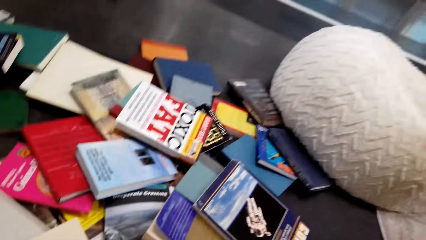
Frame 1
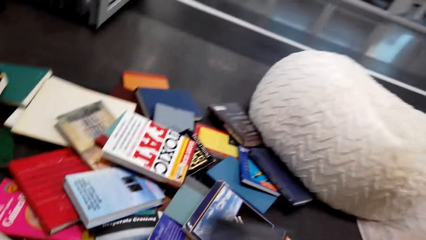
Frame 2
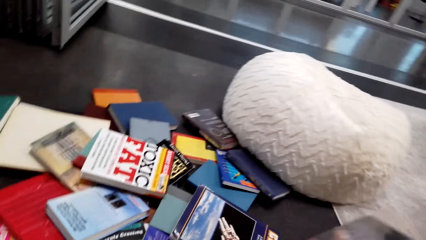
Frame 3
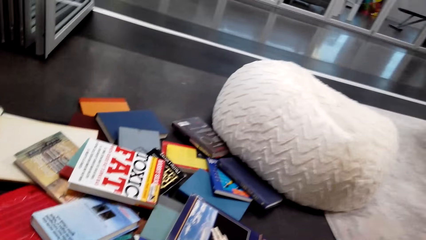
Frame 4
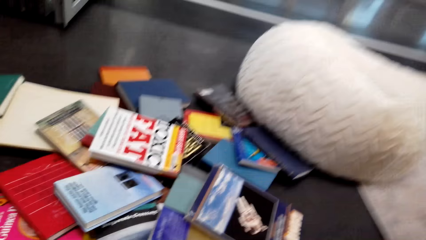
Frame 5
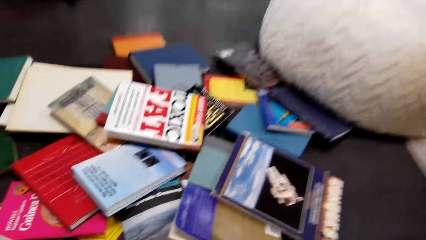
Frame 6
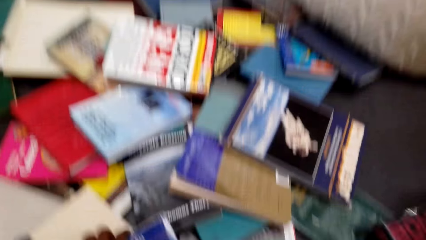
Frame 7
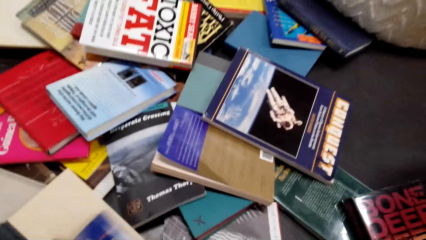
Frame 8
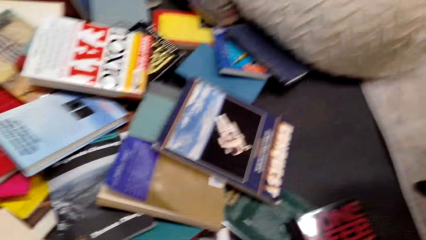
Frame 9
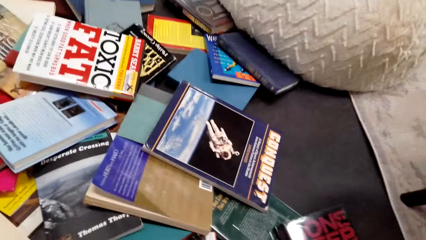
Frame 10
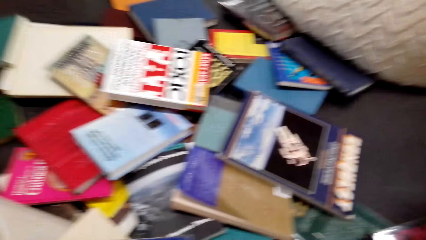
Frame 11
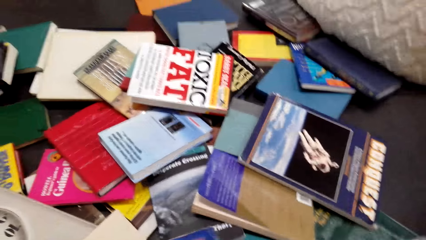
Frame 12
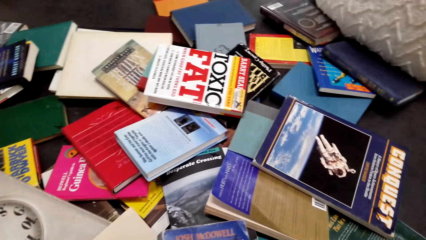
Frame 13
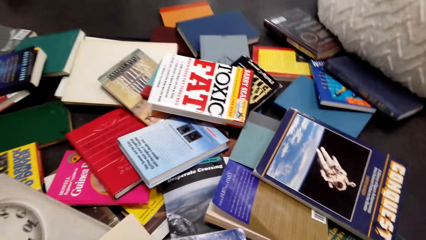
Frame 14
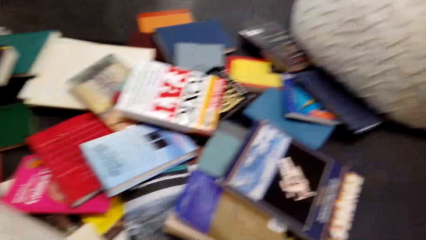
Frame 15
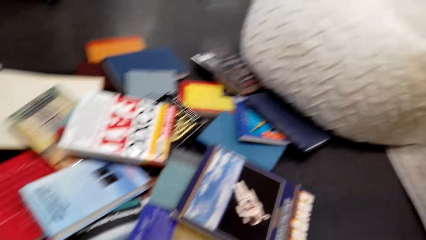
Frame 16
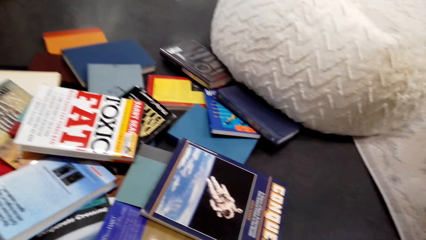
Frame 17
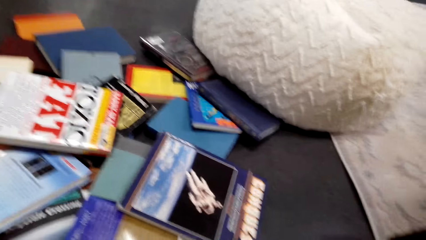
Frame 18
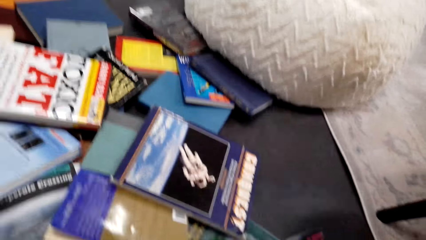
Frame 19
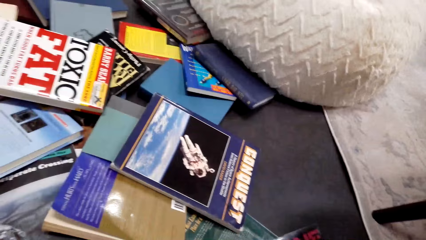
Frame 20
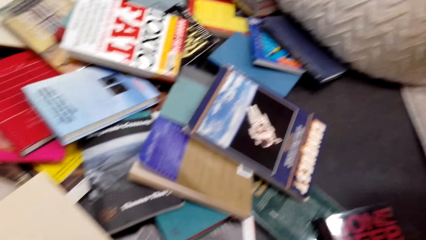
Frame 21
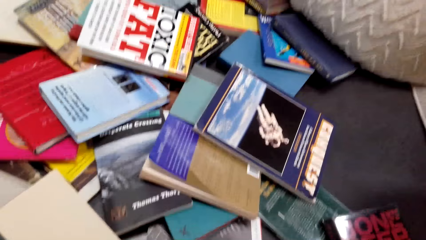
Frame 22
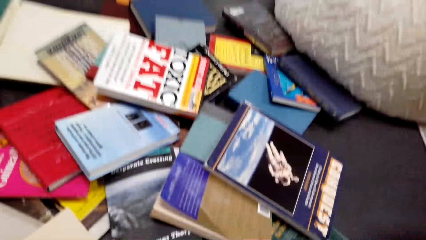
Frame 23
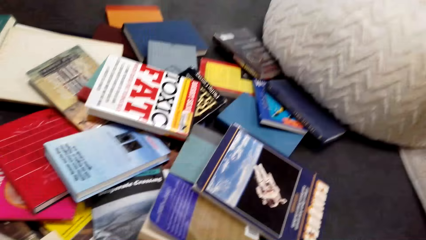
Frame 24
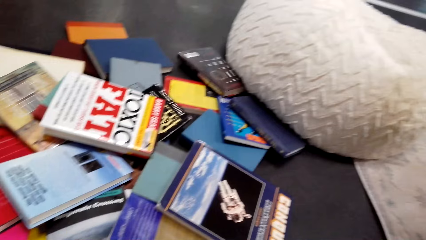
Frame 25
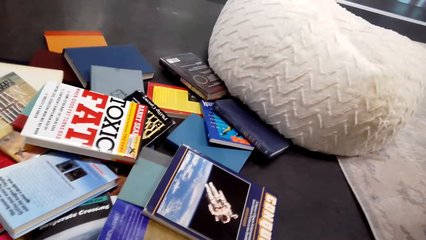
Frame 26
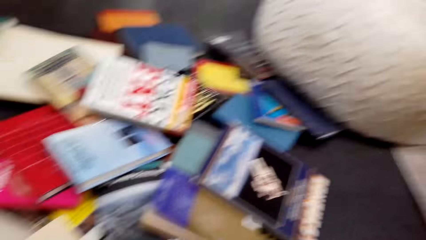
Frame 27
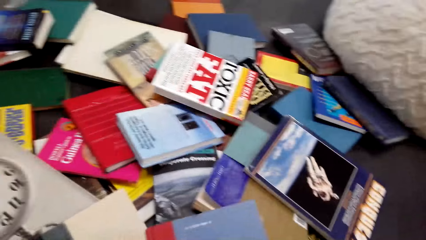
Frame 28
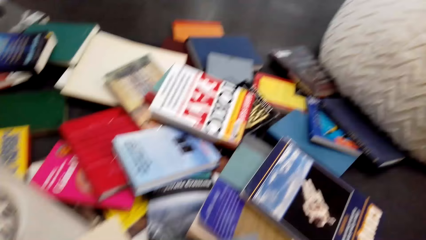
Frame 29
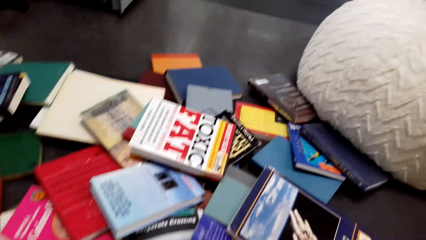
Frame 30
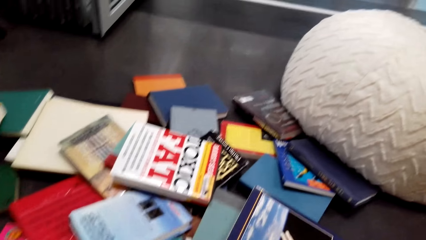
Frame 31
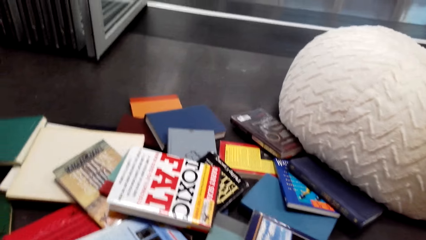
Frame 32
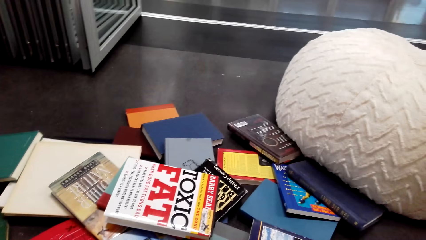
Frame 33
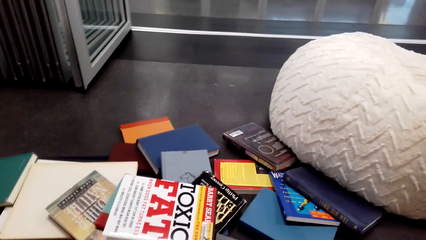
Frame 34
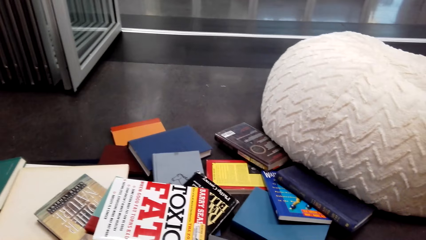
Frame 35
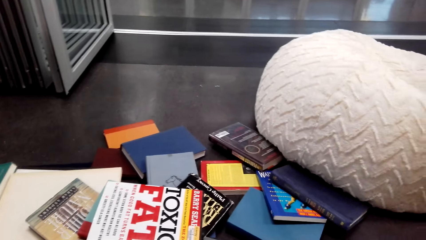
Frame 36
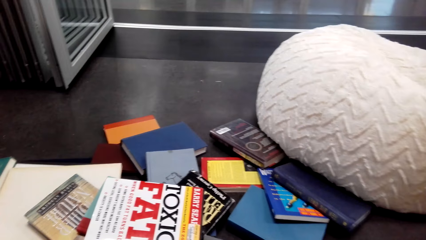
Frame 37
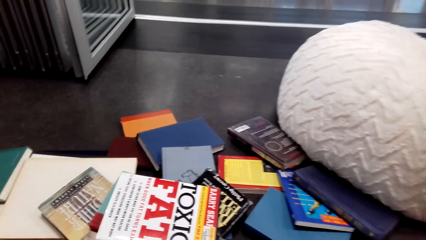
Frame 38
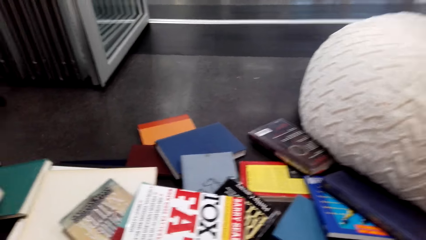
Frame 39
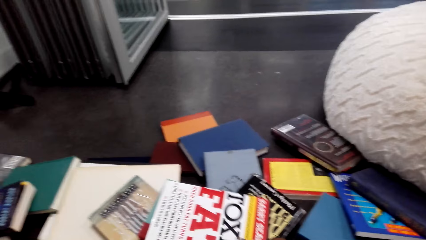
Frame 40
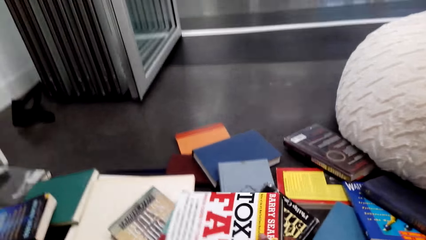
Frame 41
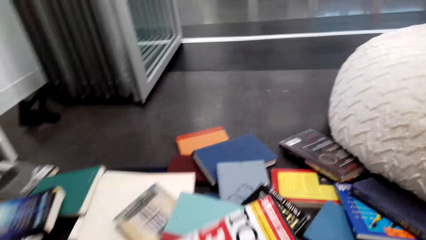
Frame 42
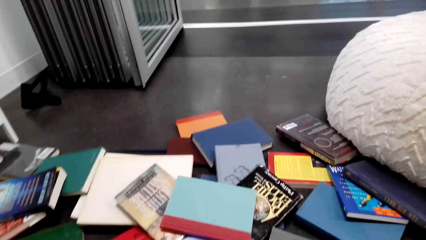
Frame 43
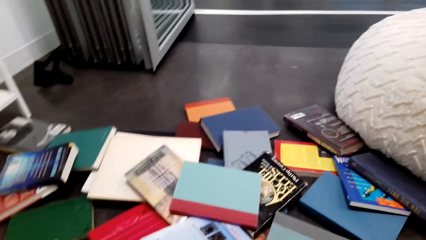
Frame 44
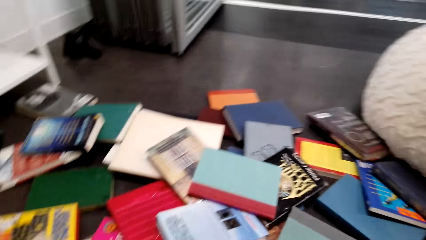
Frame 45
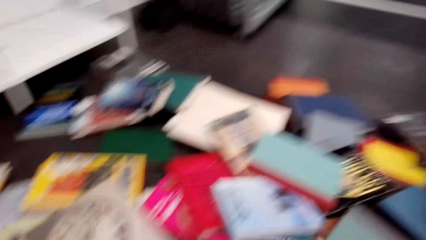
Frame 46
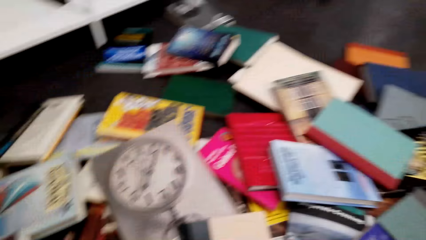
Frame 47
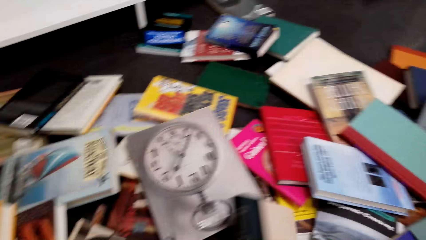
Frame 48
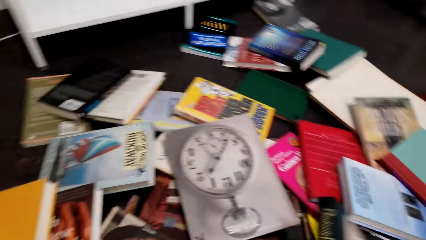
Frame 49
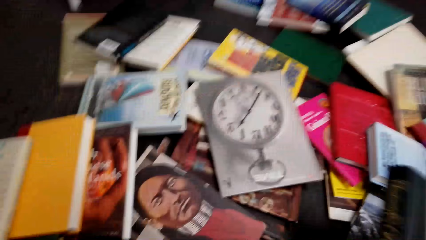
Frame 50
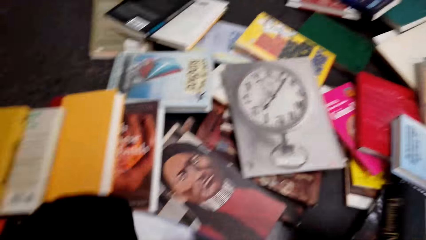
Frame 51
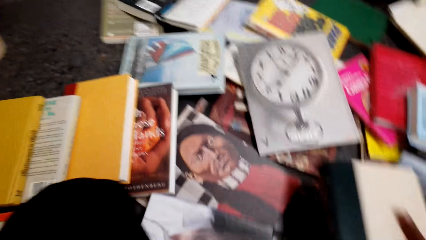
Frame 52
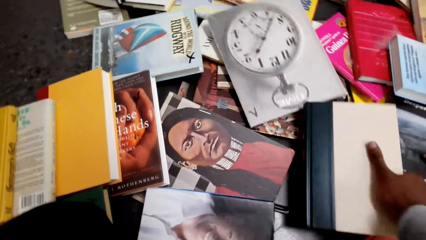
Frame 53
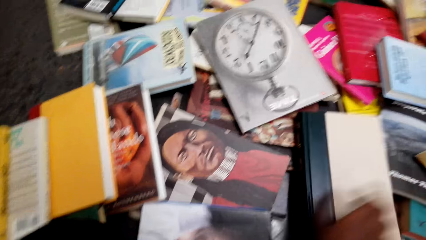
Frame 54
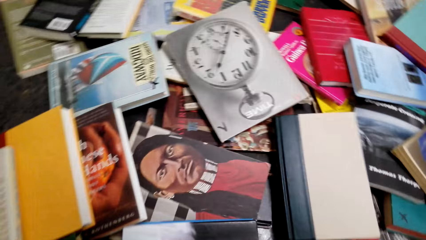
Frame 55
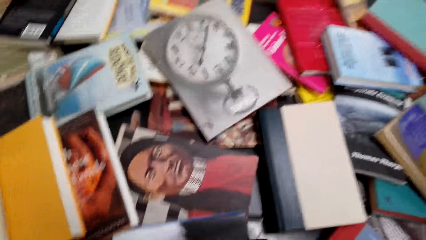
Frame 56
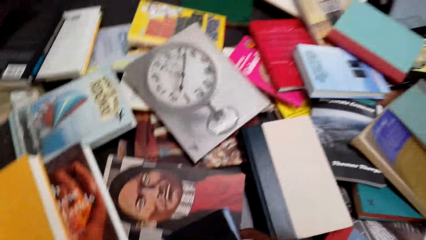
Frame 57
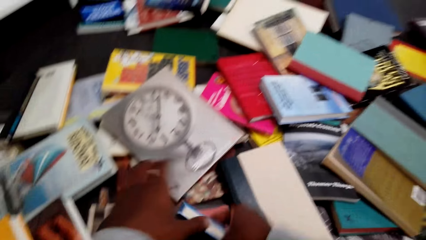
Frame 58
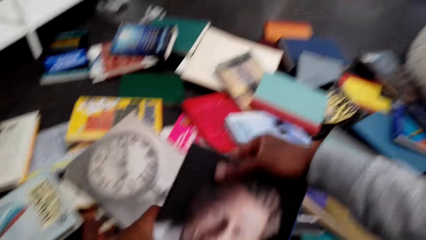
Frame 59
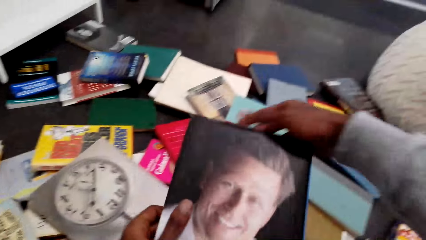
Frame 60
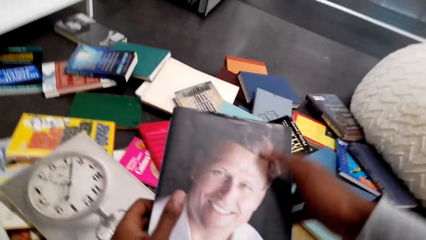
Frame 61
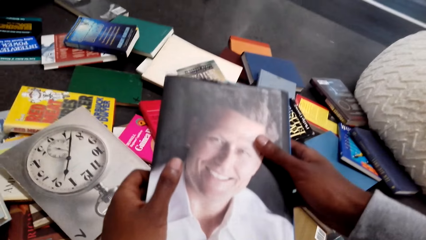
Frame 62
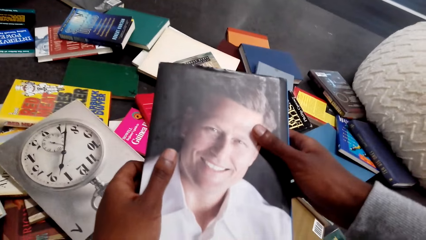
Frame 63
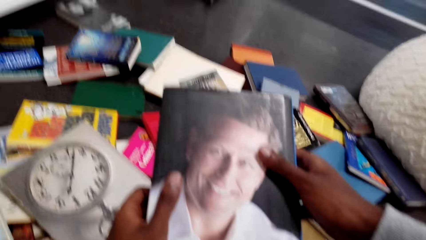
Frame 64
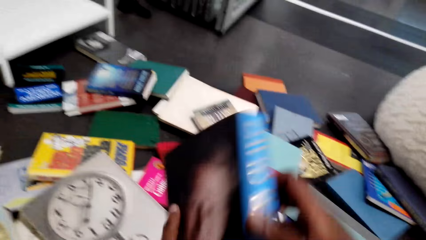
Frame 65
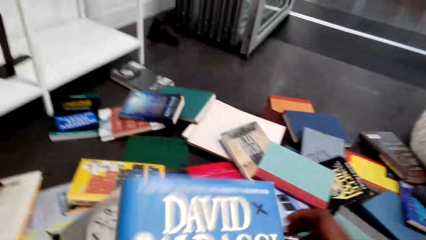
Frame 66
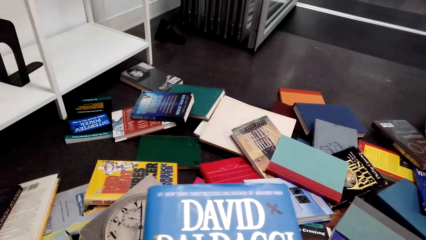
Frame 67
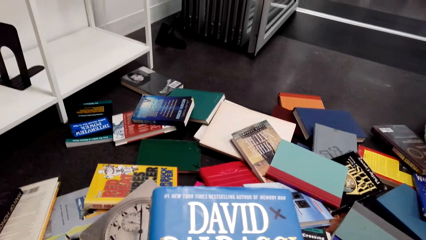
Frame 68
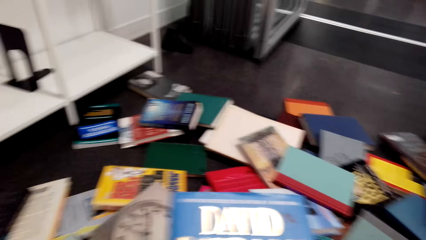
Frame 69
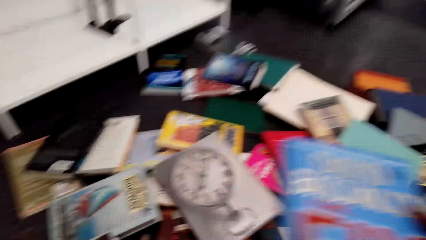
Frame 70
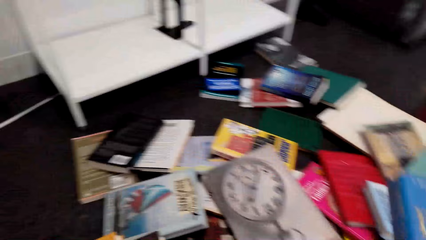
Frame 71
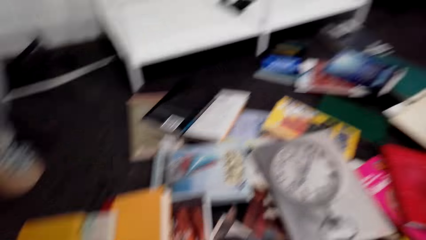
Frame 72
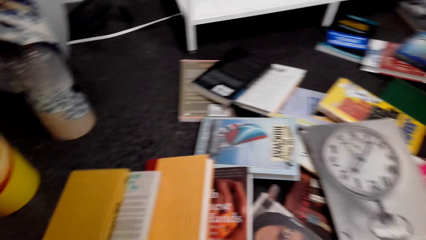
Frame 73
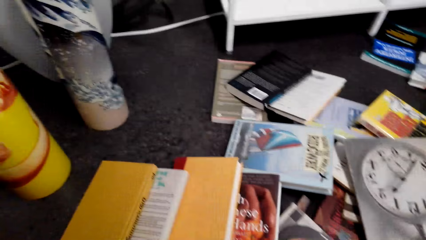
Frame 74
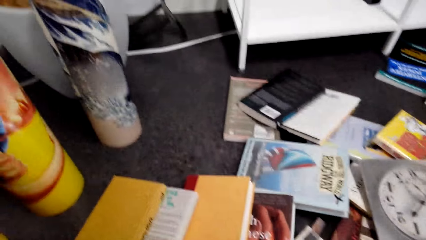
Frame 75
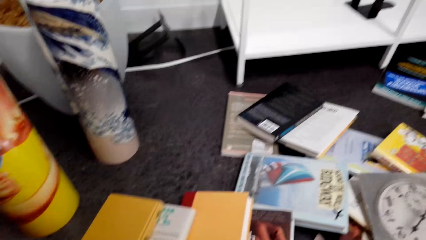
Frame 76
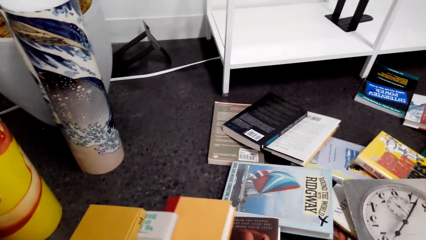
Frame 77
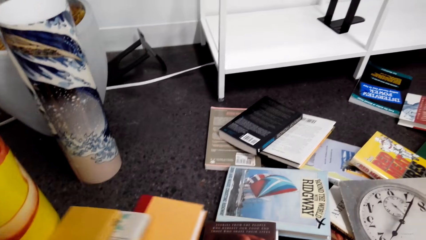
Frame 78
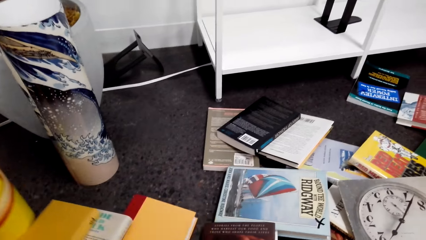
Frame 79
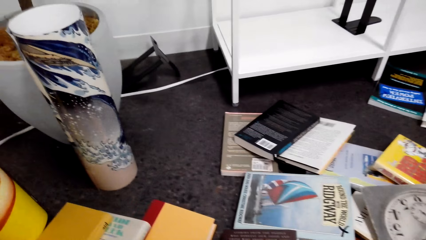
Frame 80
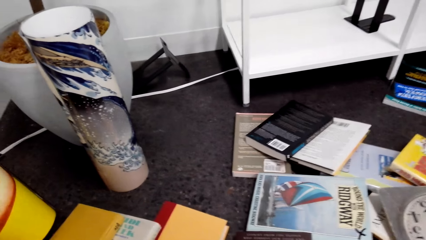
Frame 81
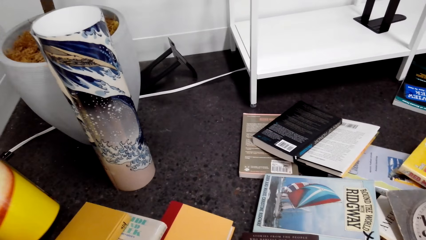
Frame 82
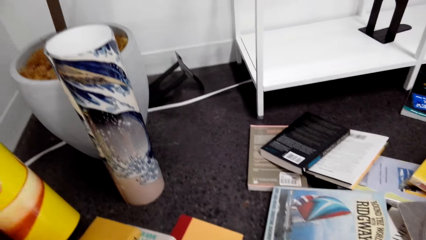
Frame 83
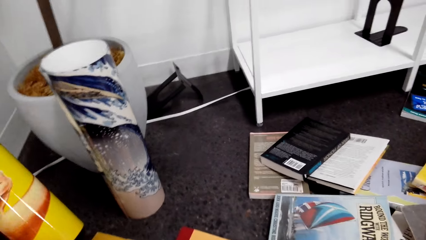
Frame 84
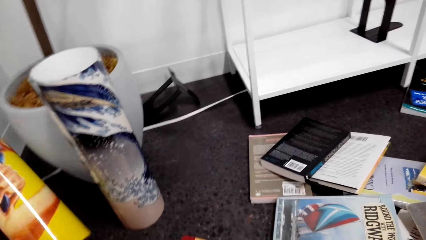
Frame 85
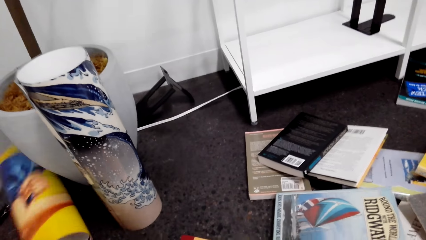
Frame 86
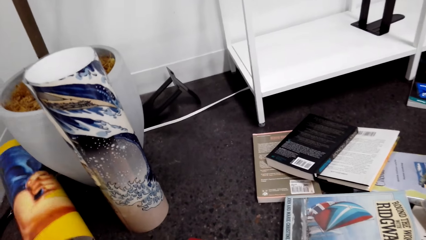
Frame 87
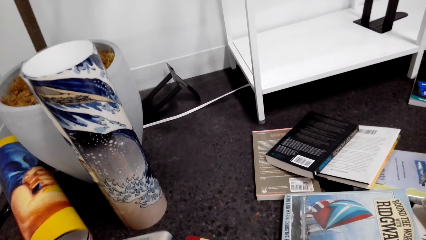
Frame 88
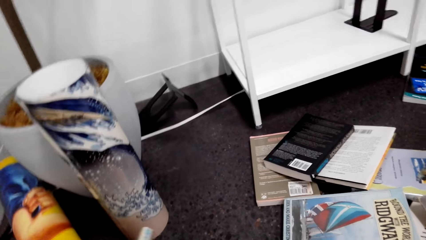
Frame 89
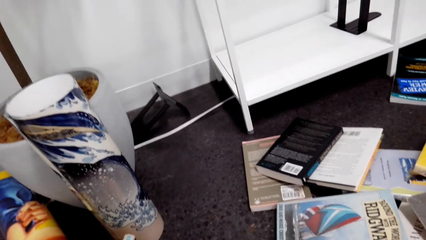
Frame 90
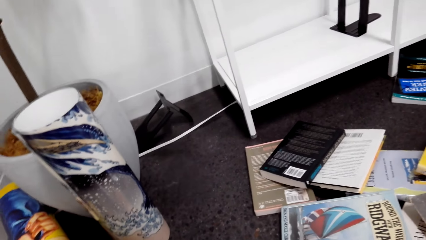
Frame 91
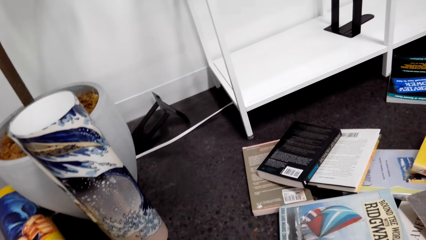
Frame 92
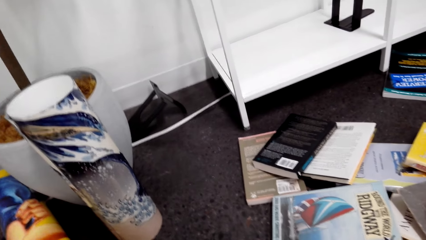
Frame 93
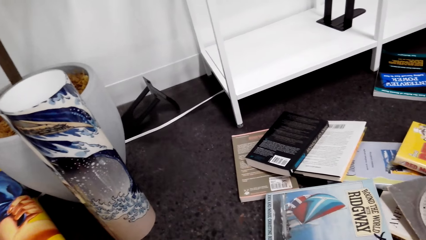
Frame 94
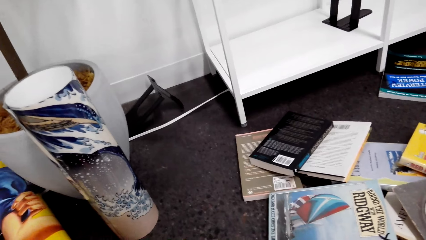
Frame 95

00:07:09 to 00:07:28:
The camera wearer sits on another chair. They look for a book on the floor. They pick a book from the table. They touch the books on the table. They pick a book from the floor. They stare at the cover of the book. They look for a book on the floor.
